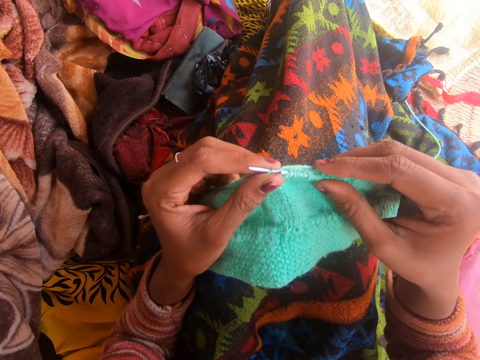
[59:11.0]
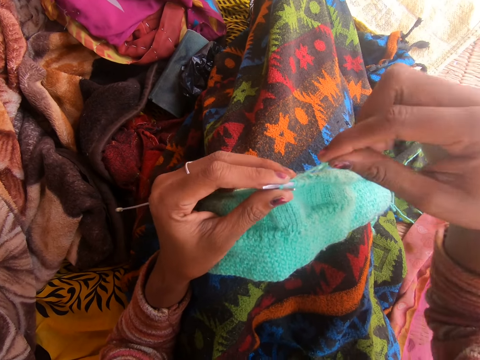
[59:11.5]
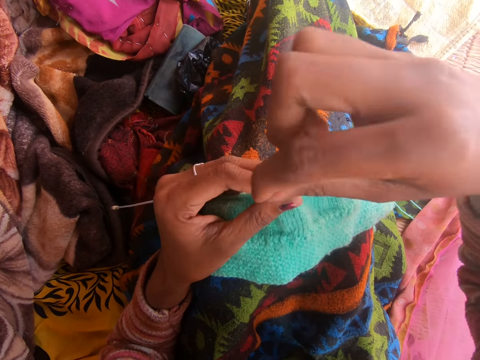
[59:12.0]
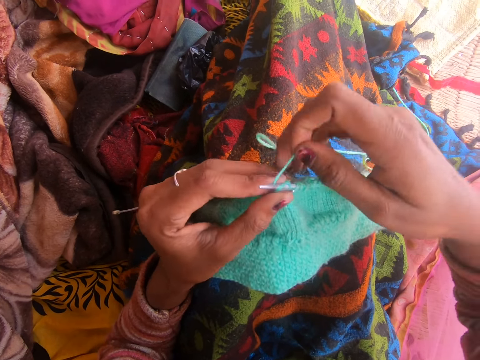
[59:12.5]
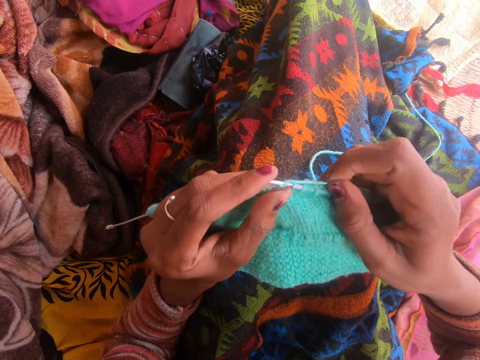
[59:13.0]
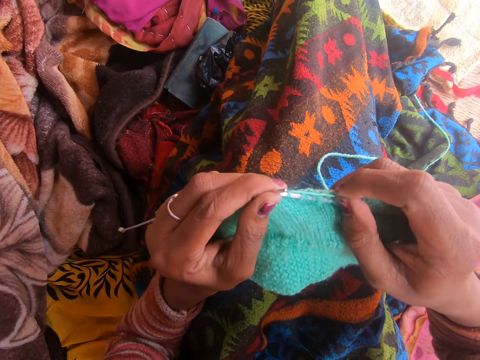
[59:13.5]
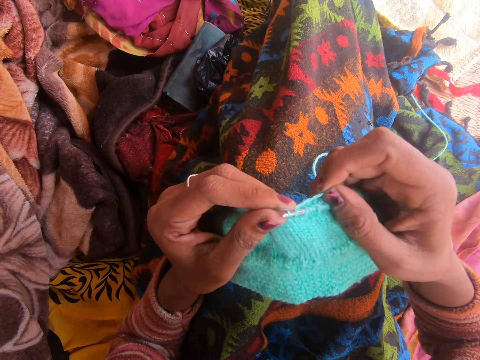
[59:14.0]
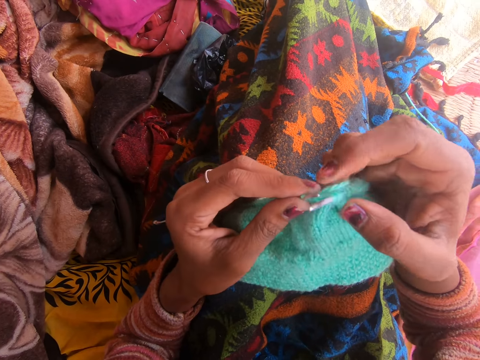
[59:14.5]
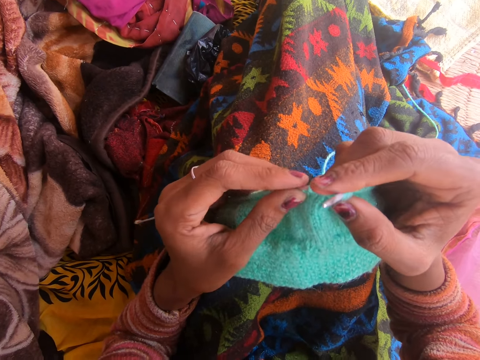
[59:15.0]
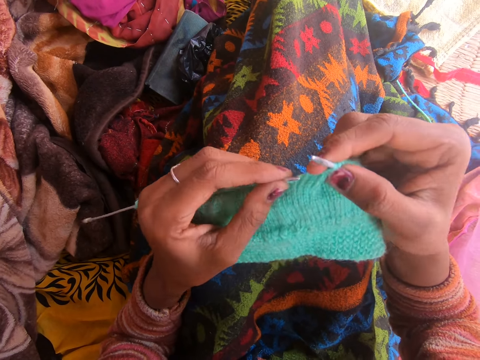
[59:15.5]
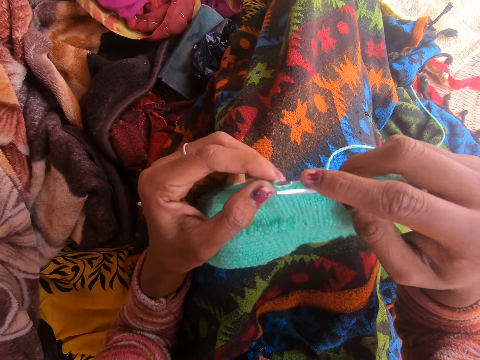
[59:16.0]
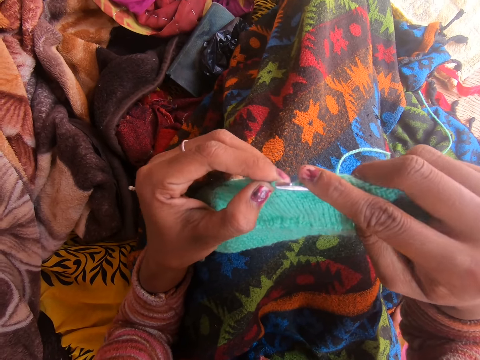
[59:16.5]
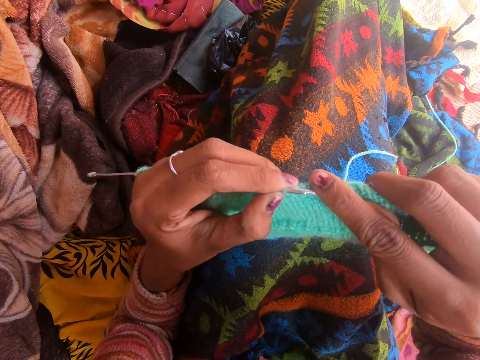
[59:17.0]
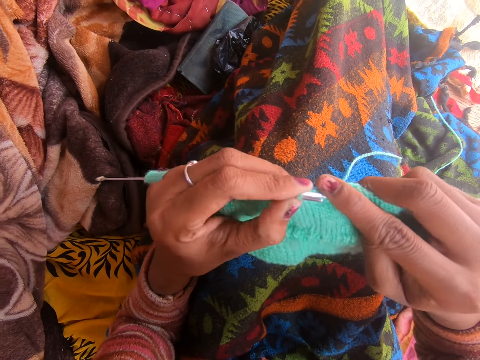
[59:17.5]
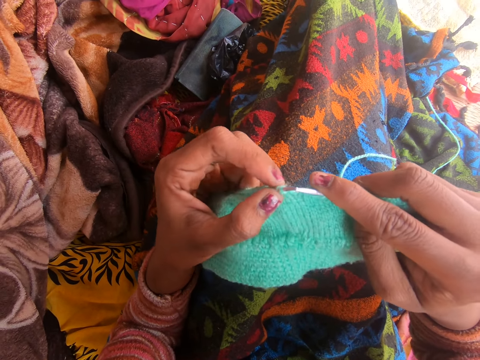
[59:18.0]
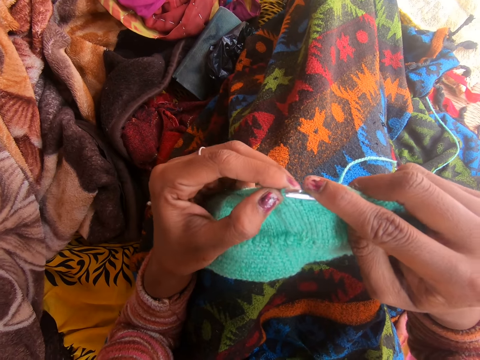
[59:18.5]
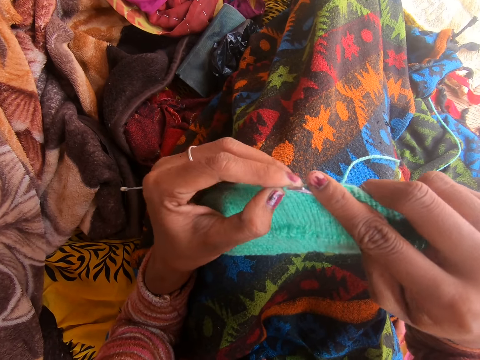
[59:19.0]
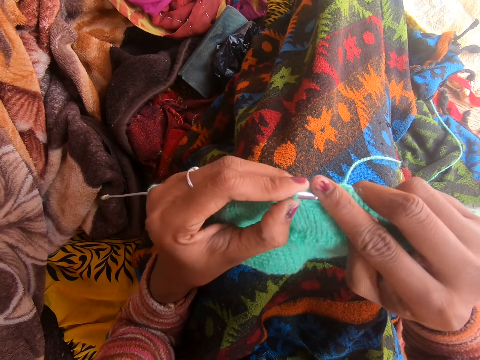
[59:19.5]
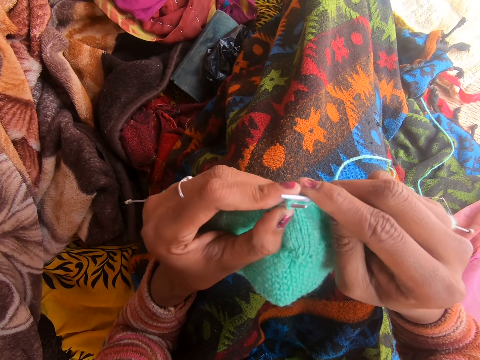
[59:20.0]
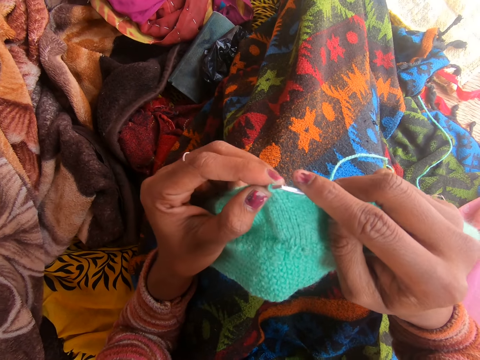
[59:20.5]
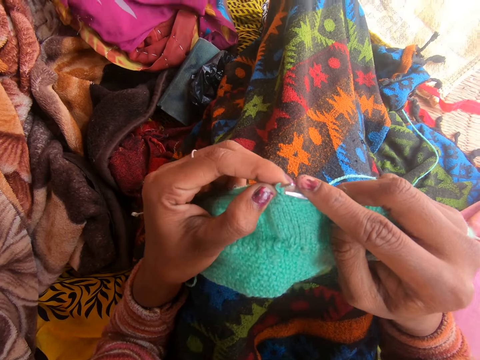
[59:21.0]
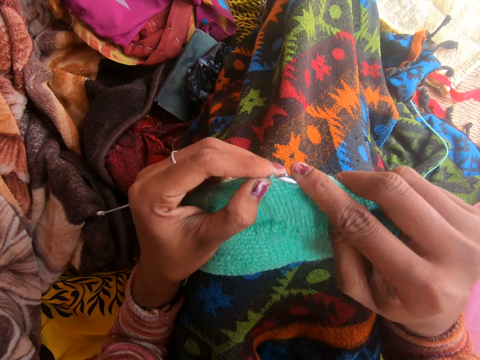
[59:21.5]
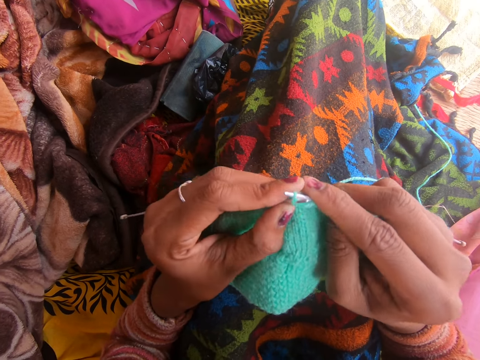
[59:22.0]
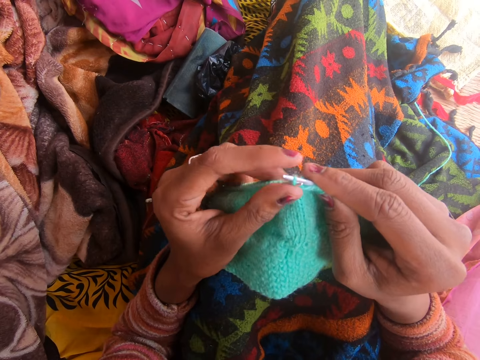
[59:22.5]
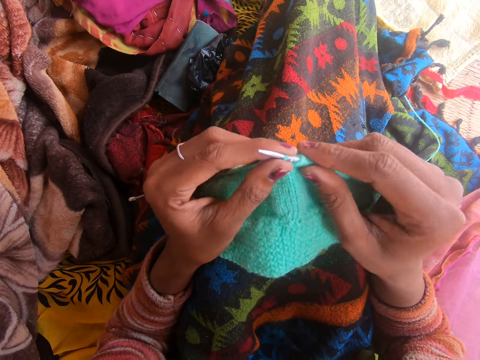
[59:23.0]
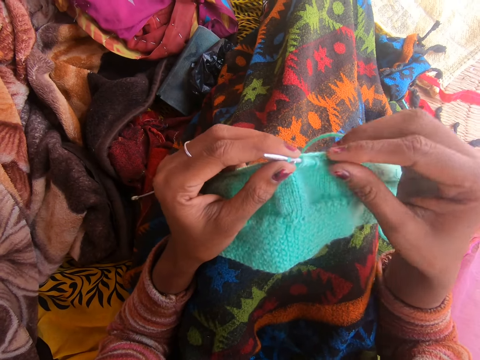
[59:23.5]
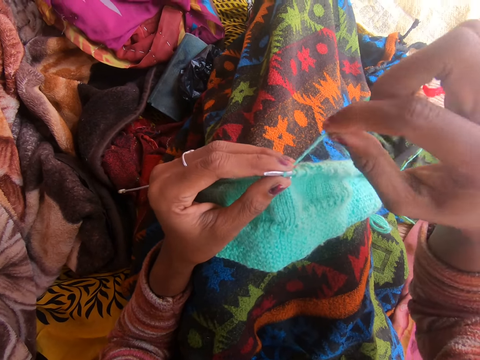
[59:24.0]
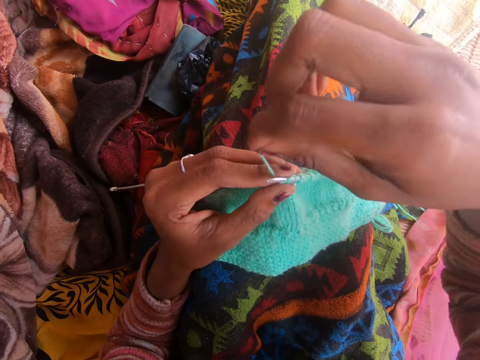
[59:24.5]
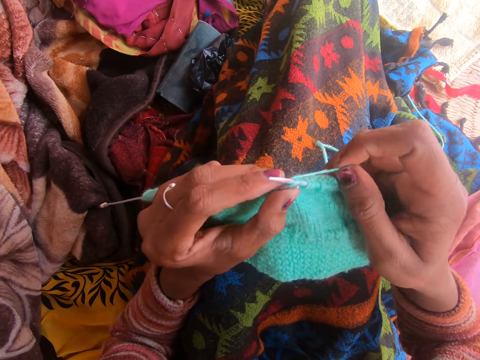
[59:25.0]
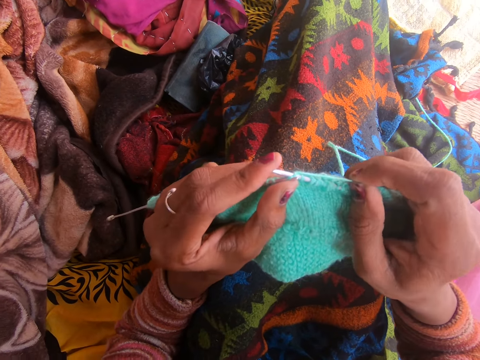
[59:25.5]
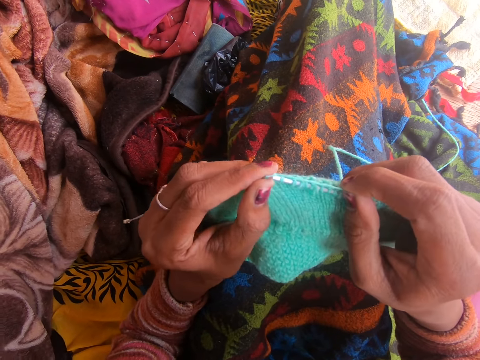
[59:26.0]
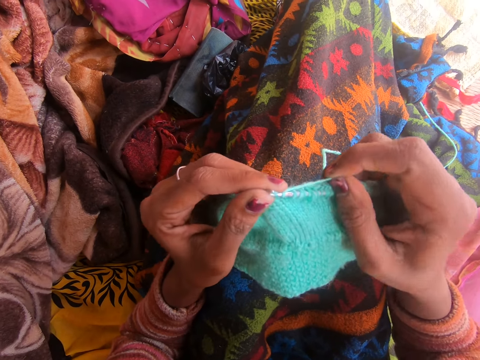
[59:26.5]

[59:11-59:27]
The camera wearer talks to a person. The person talks to the camera wearer. The camera wearer adjusts the fabric.

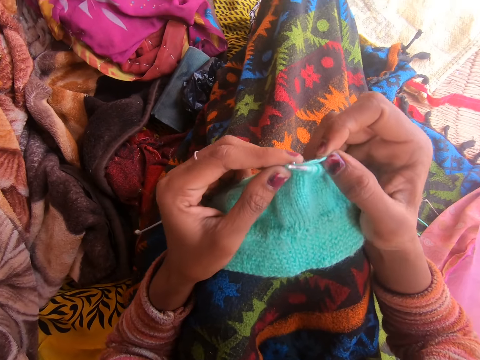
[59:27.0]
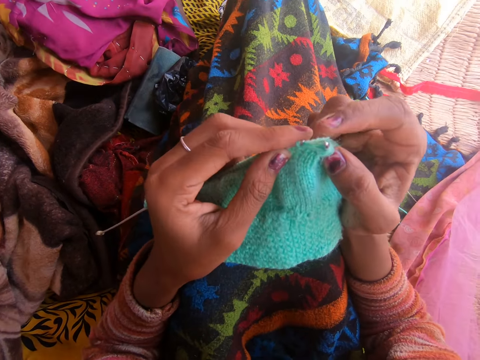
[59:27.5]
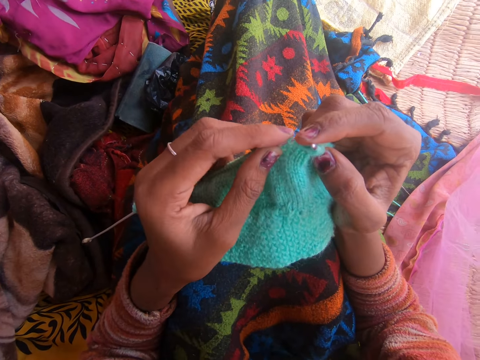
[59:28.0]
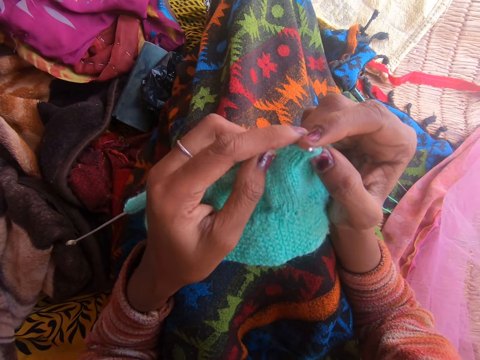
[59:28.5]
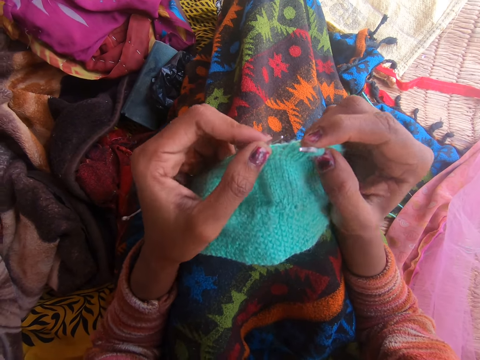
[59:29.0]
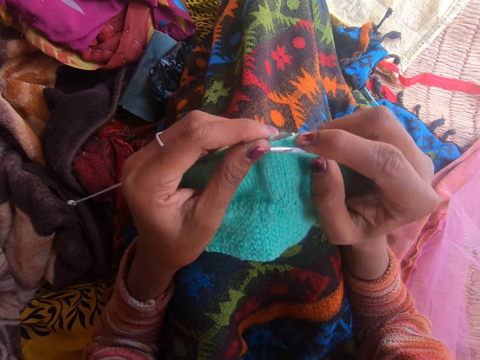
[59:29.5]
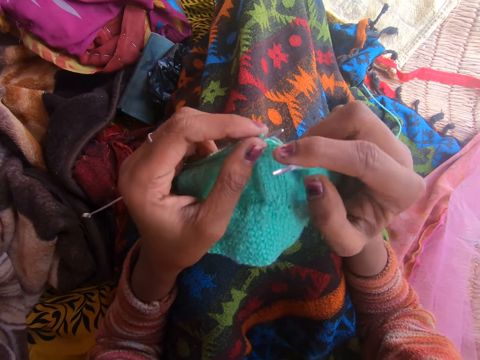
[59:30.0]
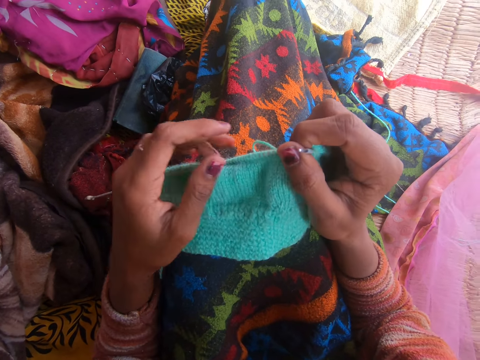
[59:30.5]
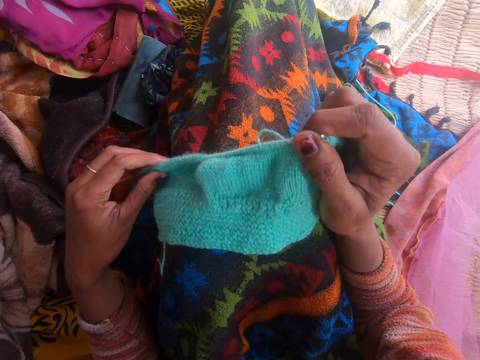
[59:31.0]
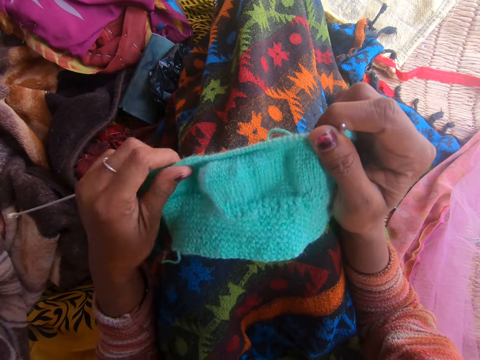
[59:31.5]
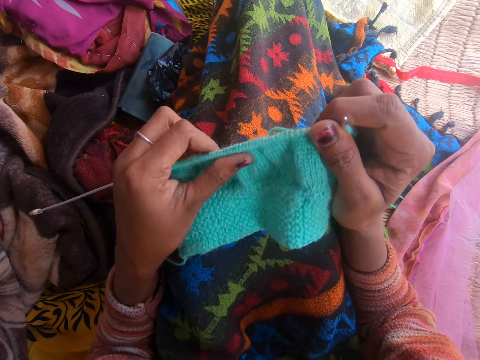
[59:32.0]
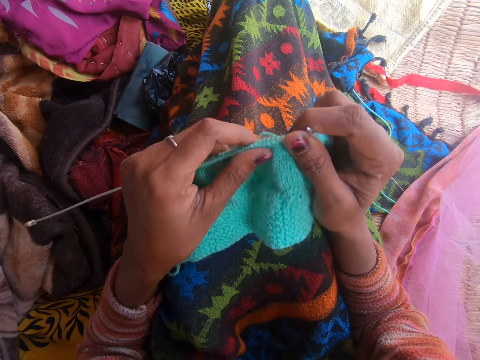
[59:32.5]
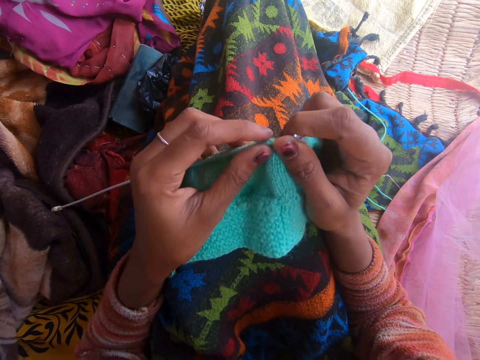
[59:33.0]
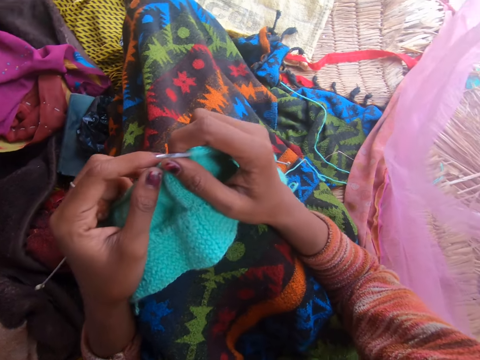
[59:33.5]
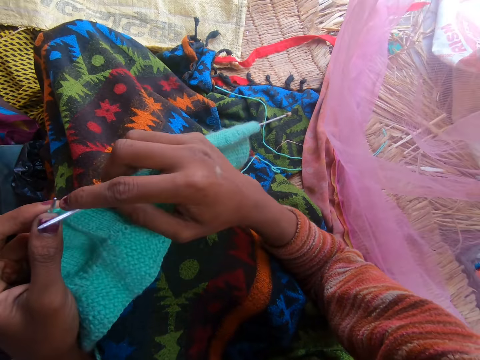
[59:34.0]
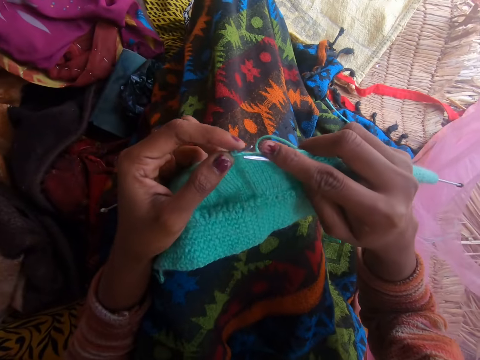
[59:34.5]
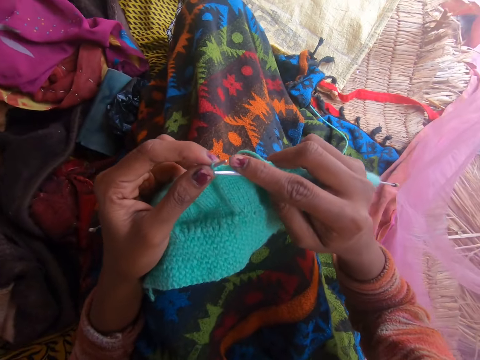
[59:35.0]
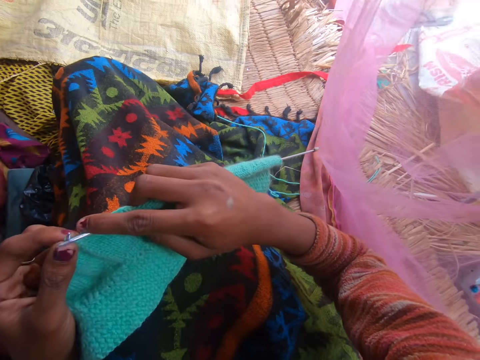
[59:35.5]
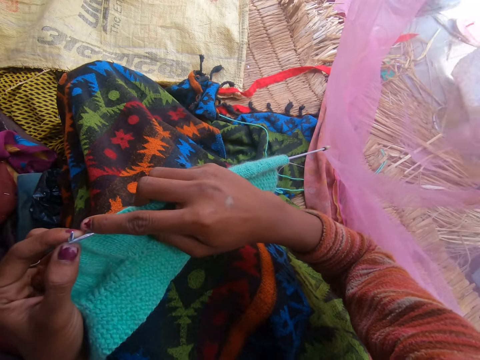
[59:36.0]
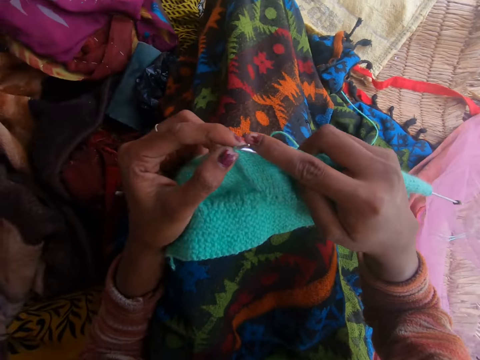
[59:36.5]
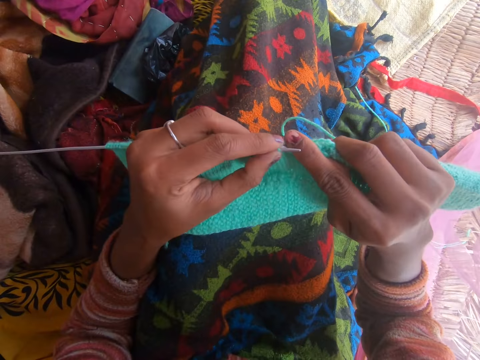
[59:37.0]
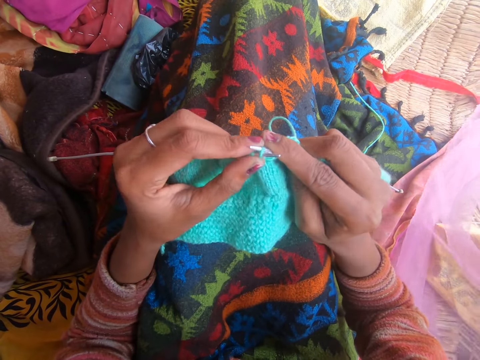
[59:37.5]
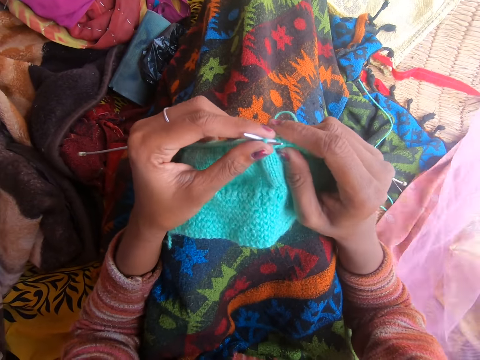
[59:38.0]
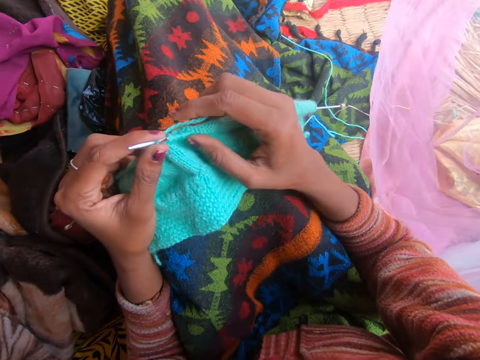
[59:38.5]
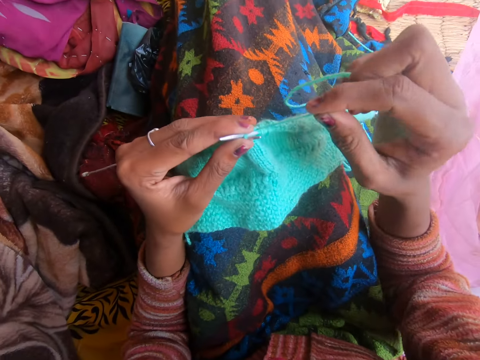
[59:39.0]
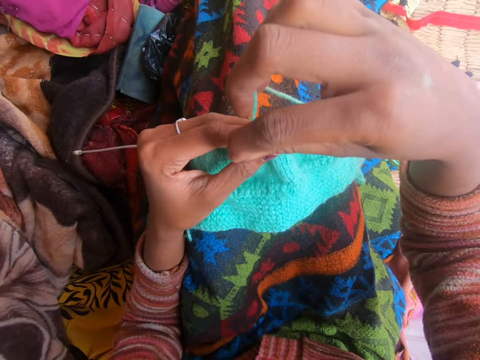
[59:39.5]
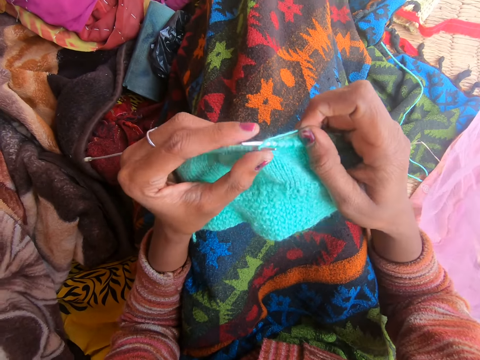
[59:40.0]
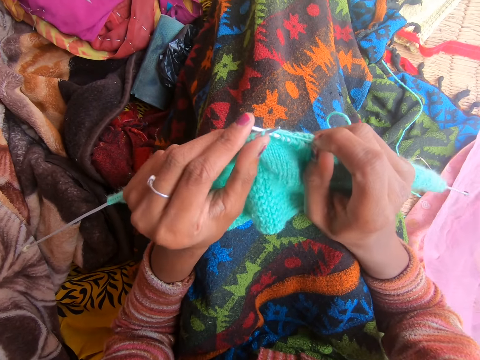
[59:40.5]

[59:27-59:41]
The camera wearer knits the fabric with the knitting needle. She adjusts the fabric on the left knitting pin. She moves her body. A person talks. The person touches the pink curtain. The camera wearer knits the fabric. Another person talks to the first person. The first person talks.
